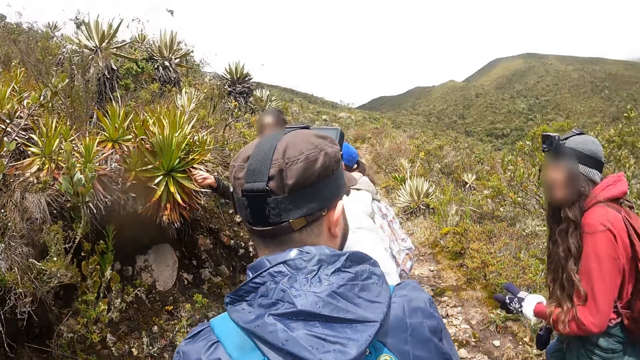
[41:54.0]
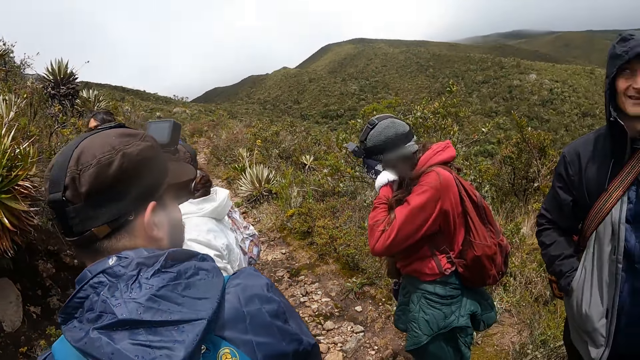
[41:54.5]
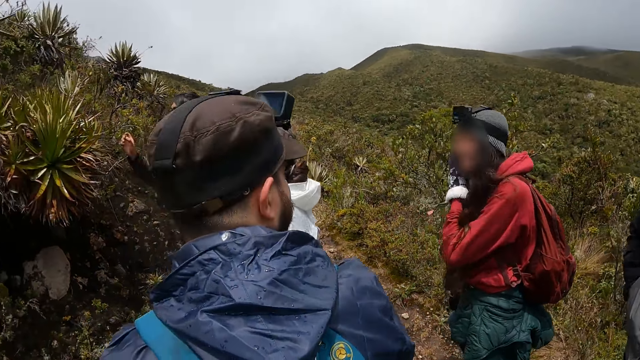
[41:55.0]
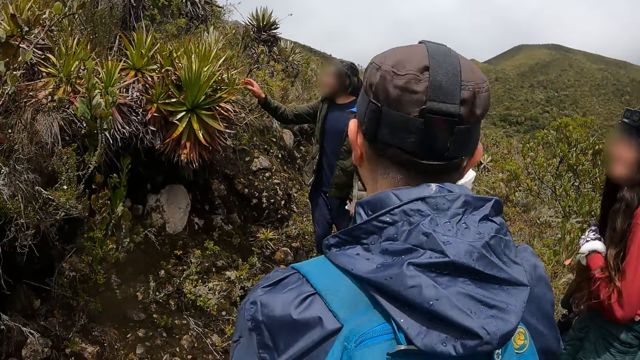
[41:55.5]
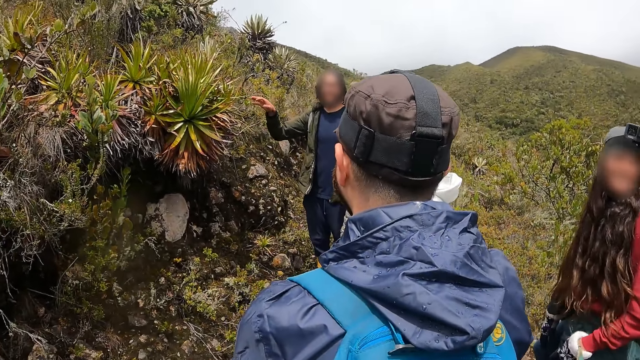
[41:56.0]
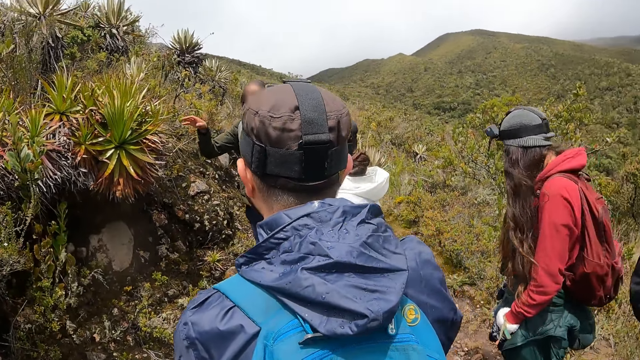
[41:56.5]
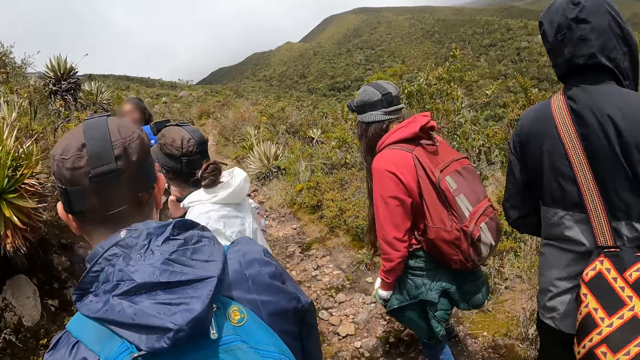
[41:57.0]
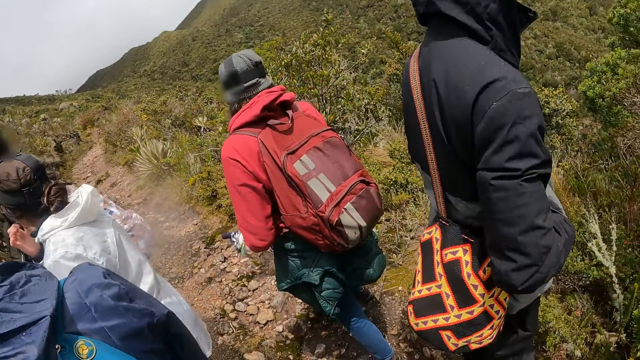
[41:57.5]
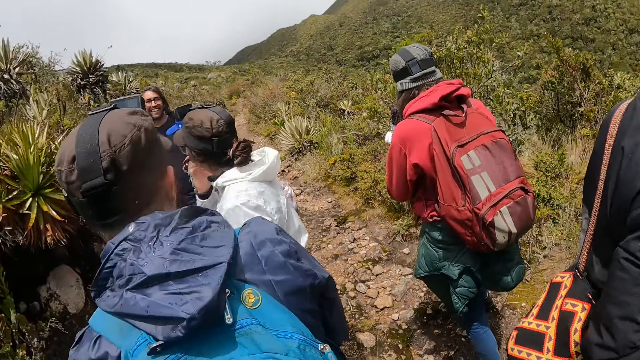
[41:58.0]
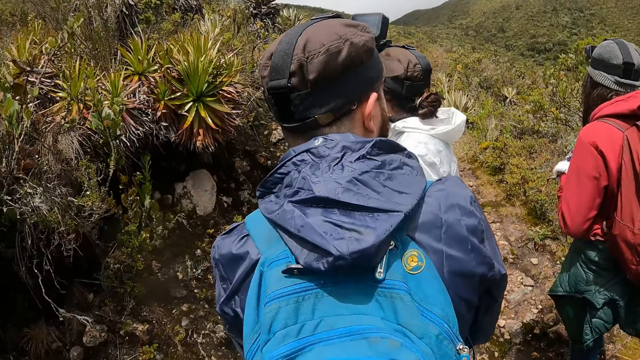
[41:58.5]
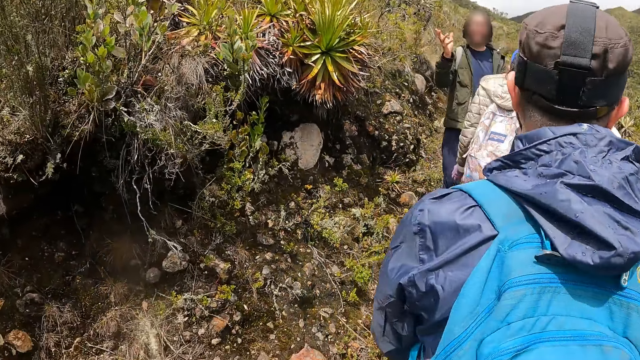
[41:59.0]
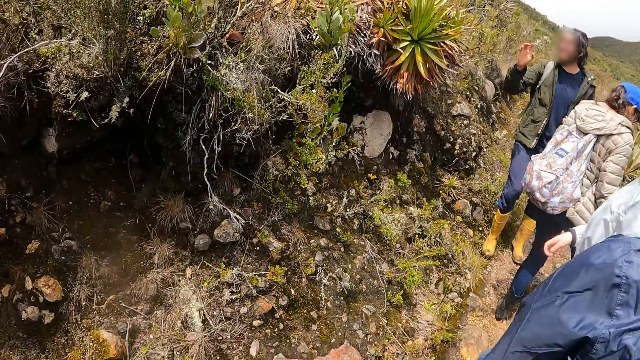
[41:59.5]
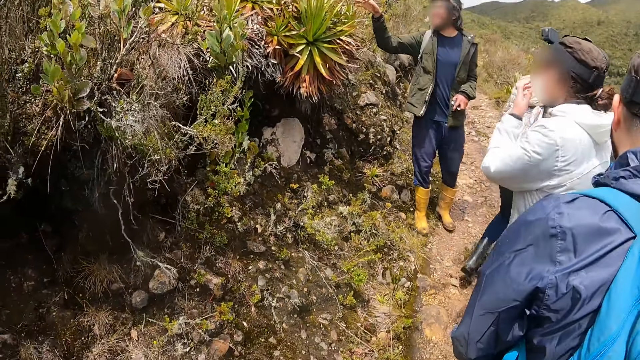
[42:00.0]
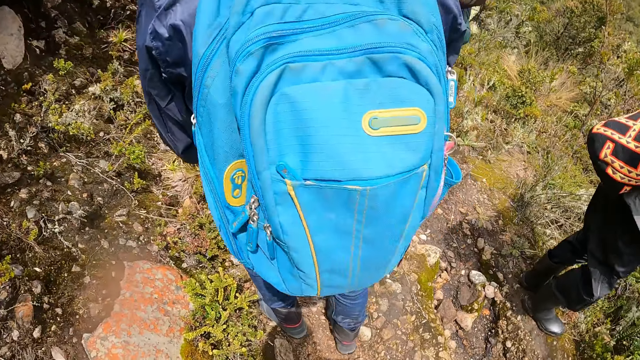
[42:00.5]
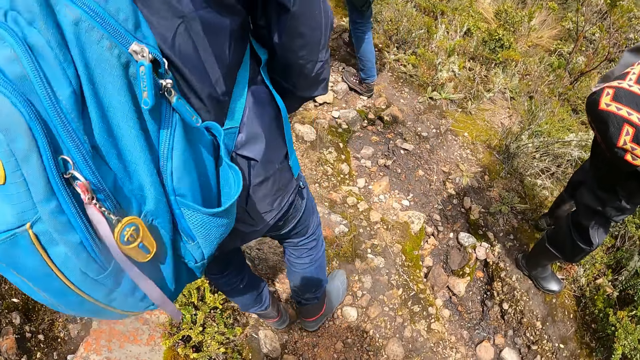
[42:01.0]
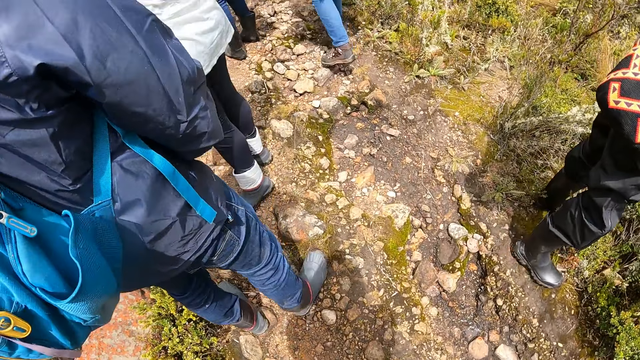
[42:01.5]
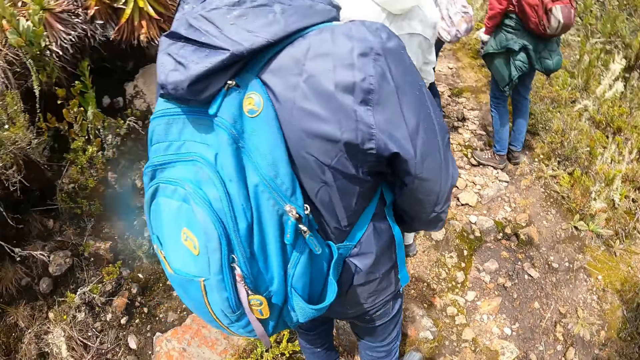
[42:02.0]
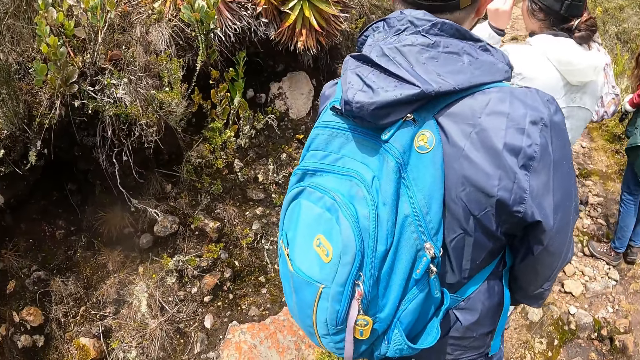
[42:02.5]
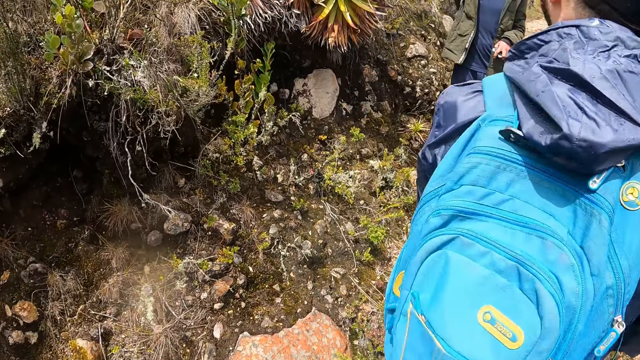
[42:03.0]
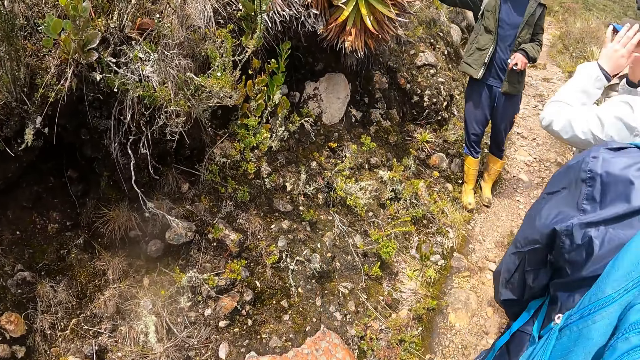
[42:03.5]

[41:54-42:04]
A woman touches her face with her left hand. The camera wearer looks around in the field. Another woman touches her face with her left hand. A man stands in the field.

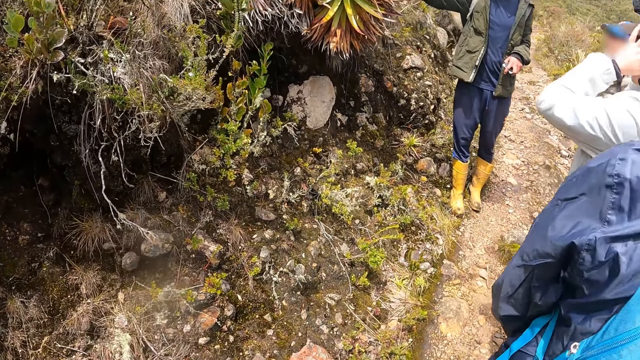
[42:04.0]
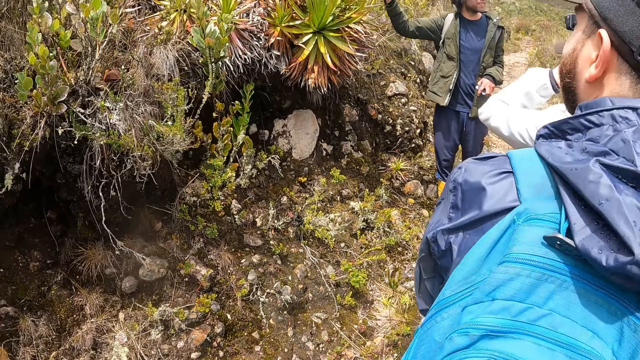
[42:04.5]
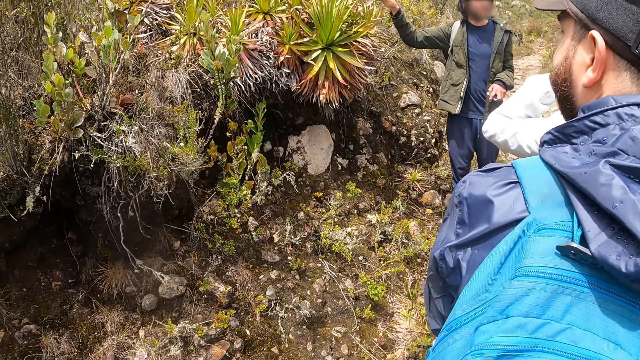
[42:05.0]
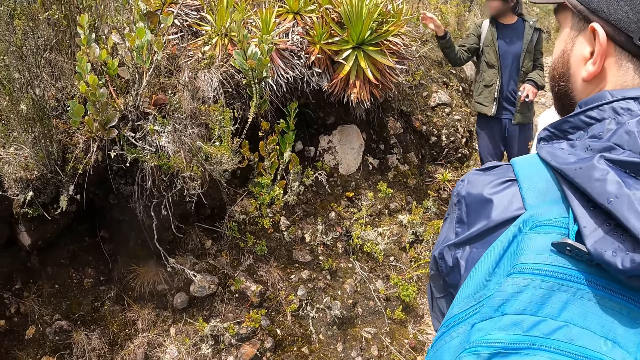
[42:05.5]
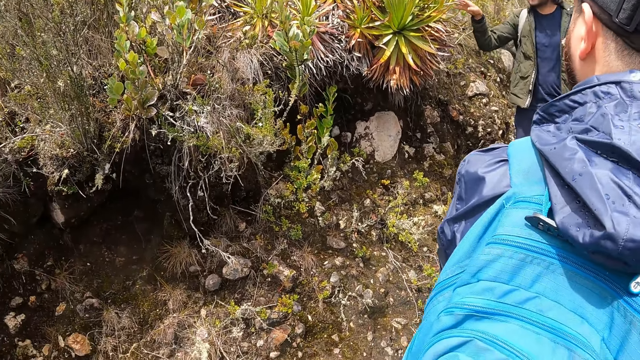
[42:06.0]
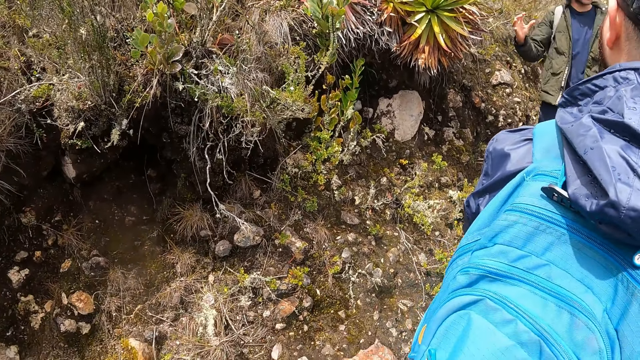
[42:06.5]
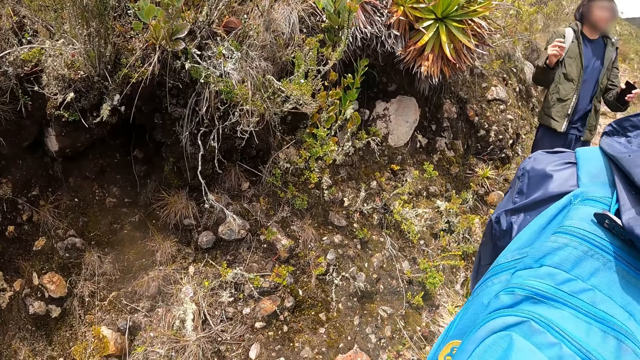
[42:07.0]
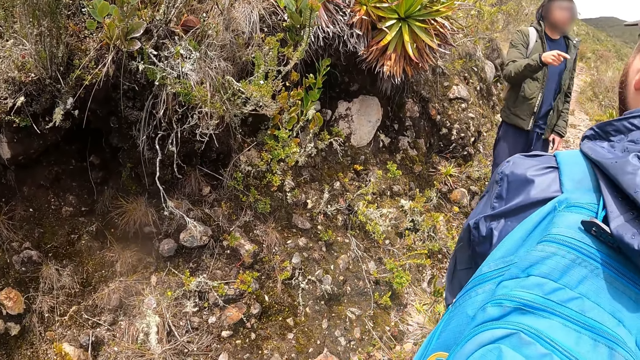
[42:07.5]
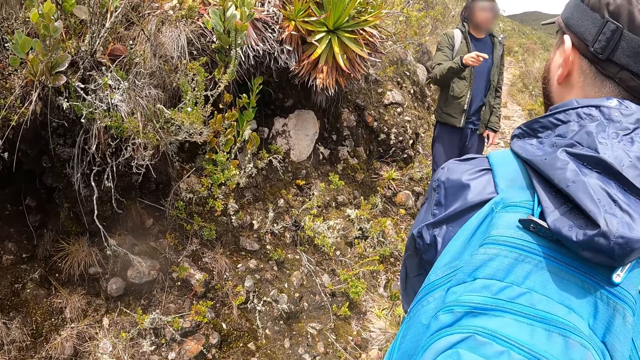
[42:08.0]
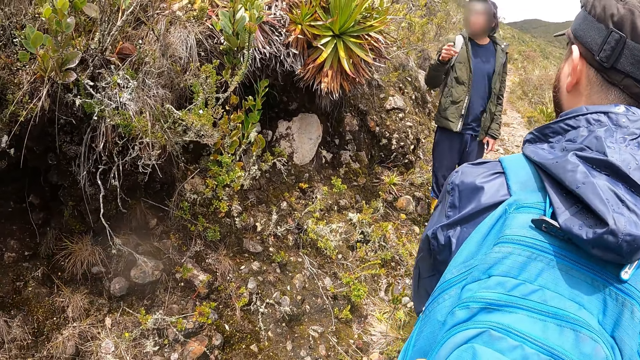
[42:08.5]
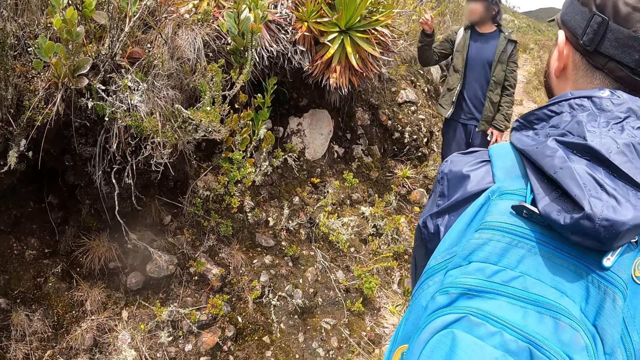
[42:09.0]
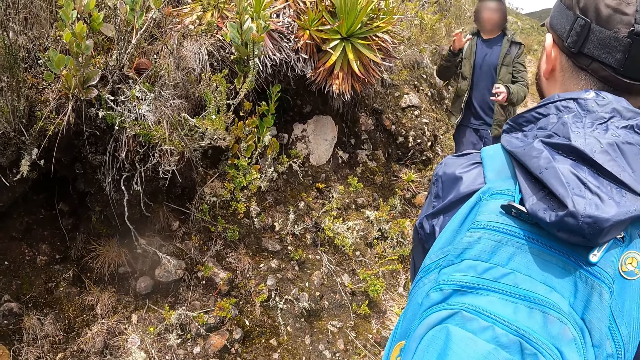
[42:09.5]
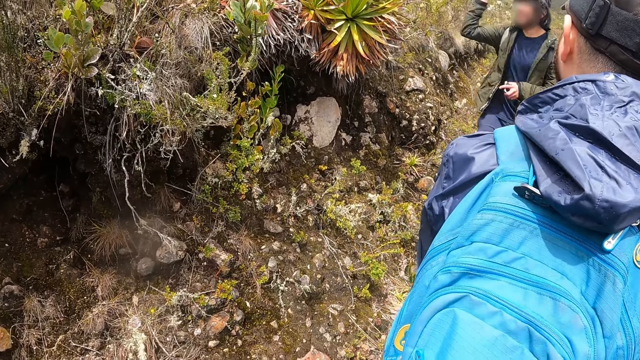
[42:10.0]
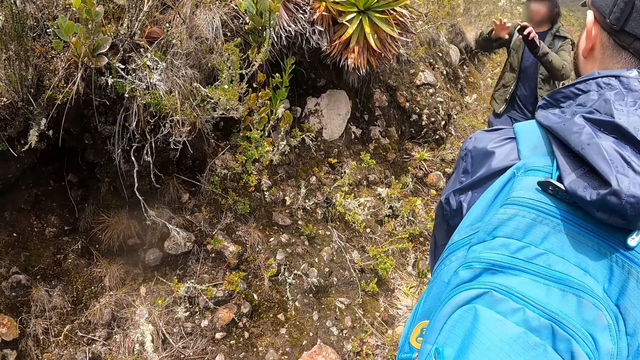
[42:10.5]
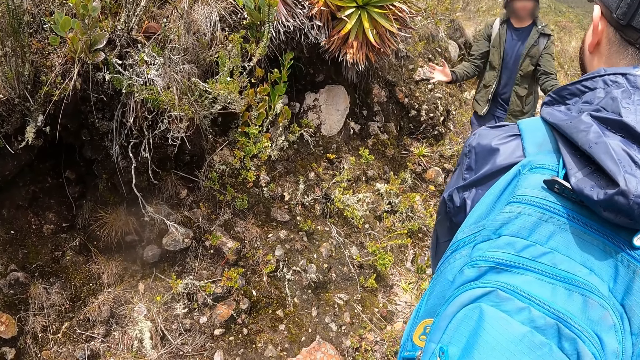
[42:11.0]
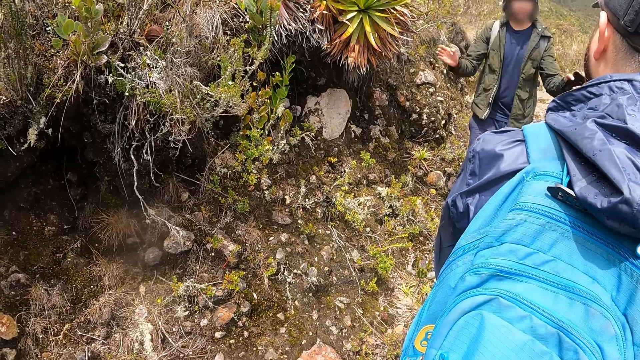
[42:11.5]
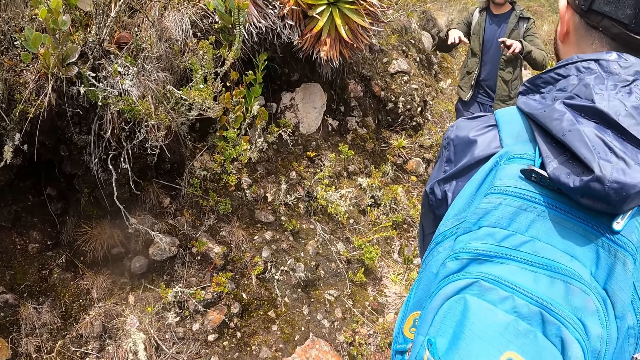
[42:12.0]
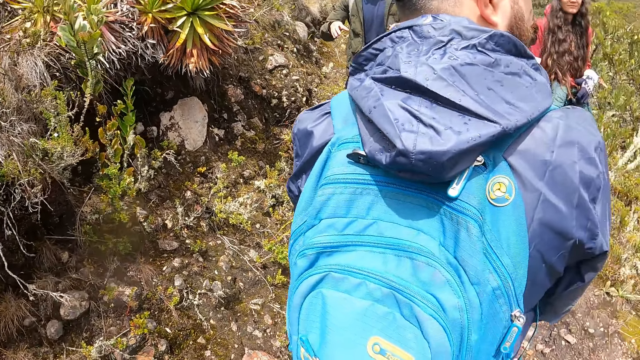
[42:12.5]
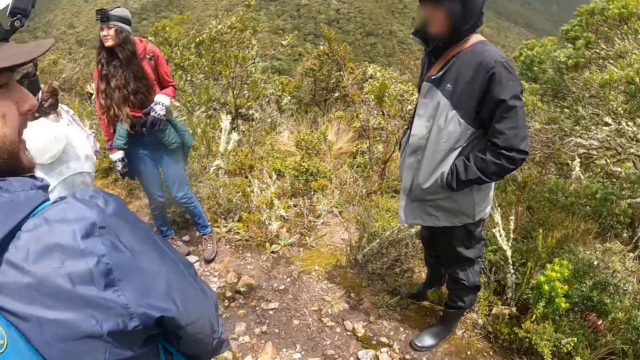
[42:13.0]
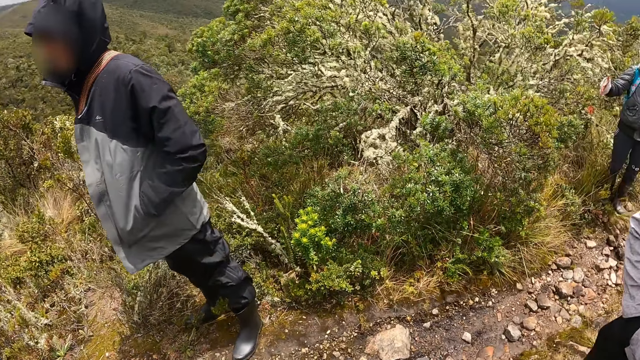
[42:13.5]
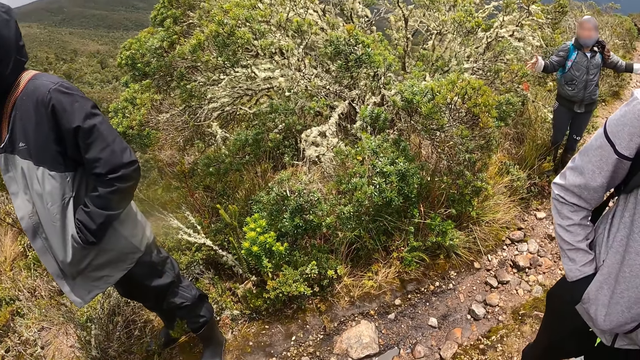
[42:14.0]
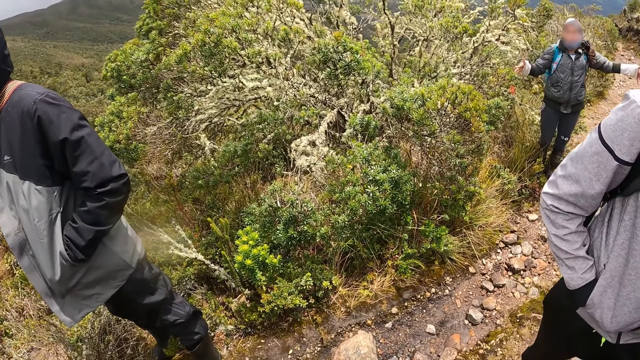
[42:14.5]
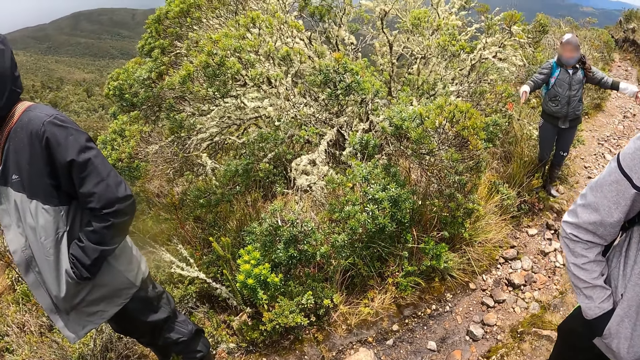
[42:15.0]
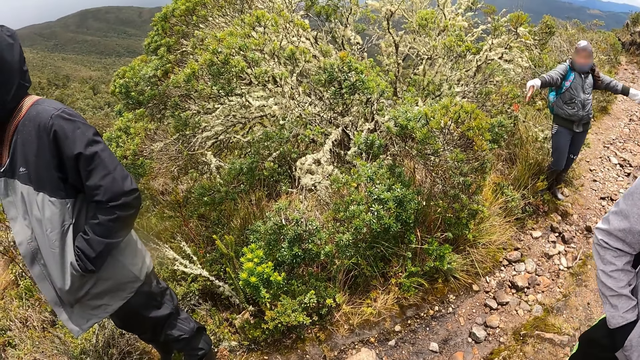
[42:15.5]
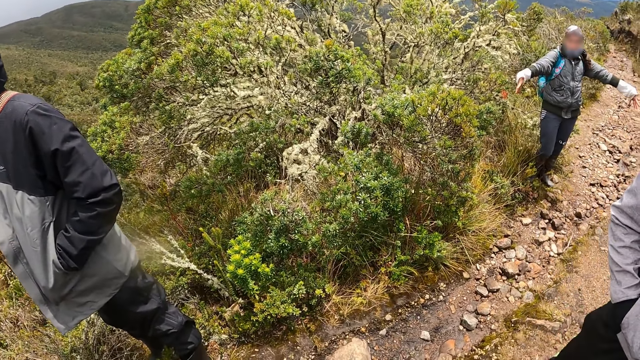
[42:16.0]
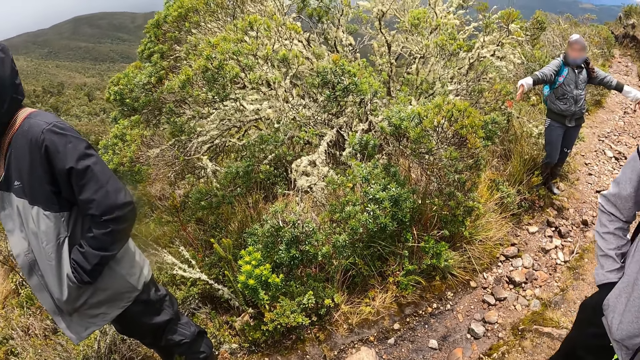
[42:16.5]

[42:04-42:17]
The man touches the plant with his right hand and gestures with both hands. The camera wearer looks around in the field. They stand in the field. They look around in the field.
